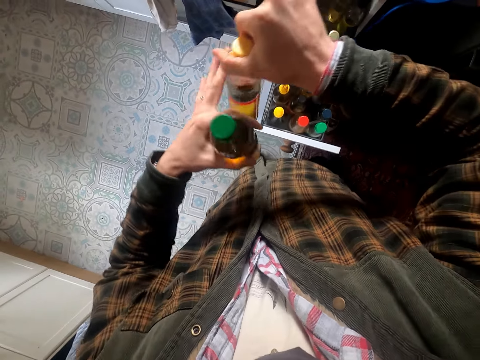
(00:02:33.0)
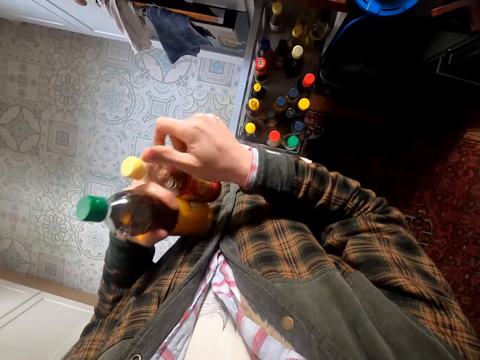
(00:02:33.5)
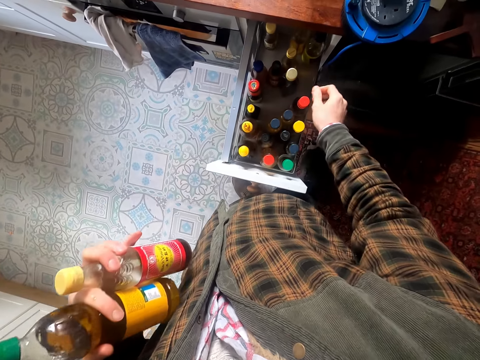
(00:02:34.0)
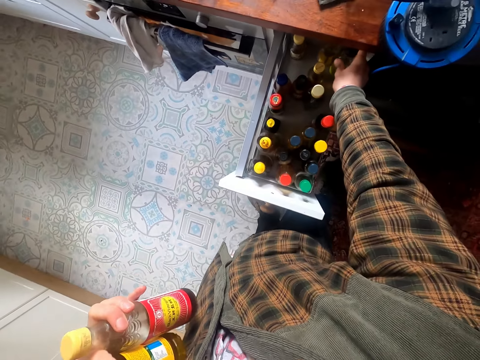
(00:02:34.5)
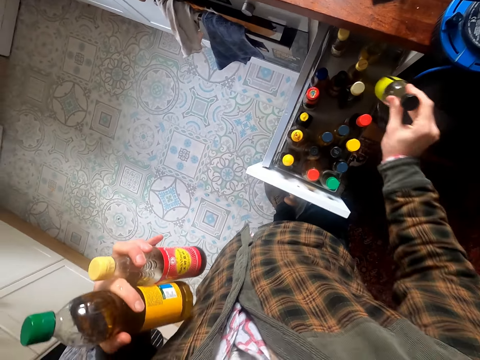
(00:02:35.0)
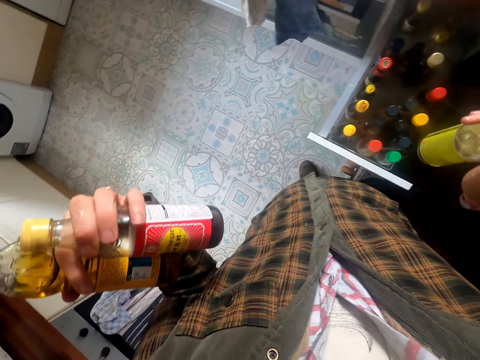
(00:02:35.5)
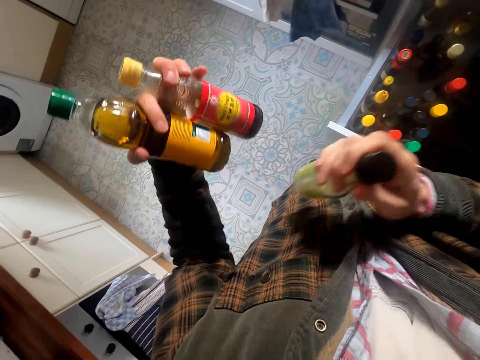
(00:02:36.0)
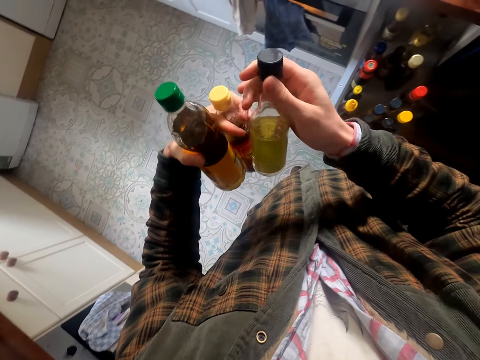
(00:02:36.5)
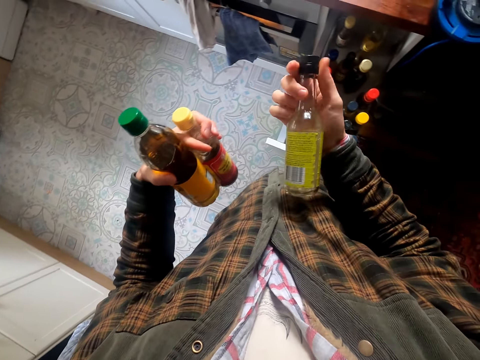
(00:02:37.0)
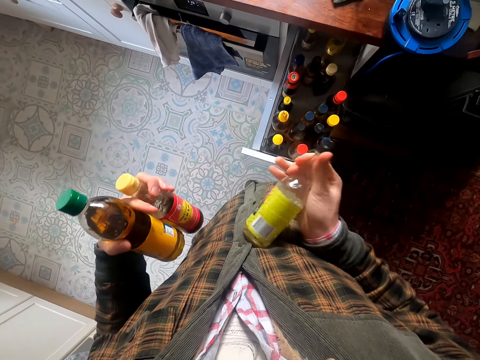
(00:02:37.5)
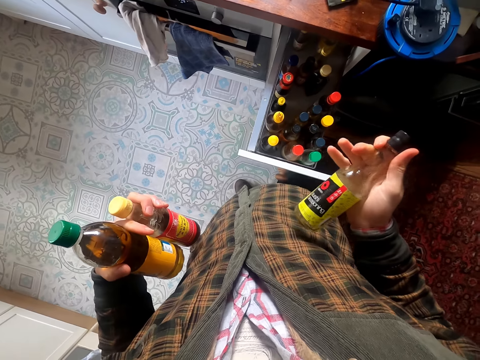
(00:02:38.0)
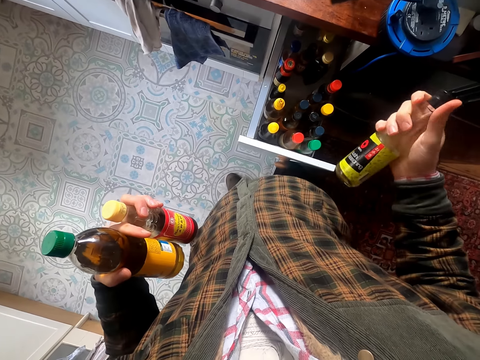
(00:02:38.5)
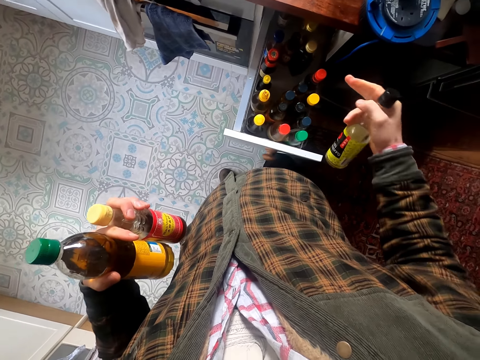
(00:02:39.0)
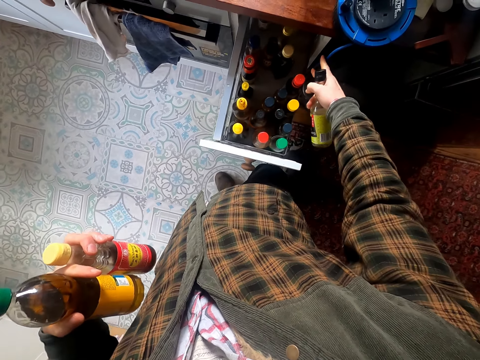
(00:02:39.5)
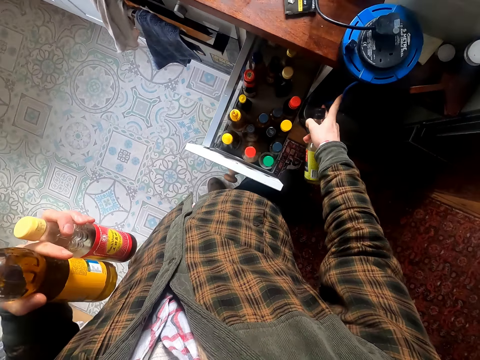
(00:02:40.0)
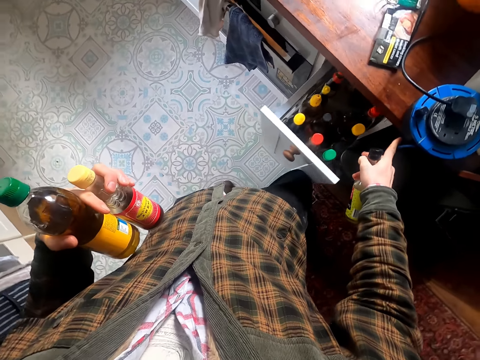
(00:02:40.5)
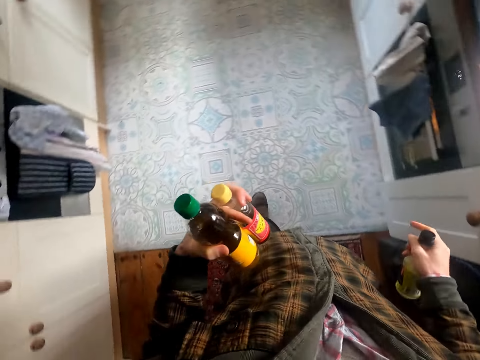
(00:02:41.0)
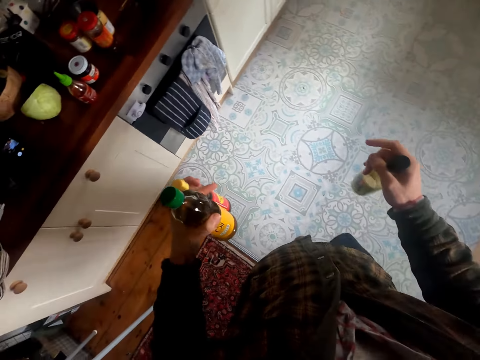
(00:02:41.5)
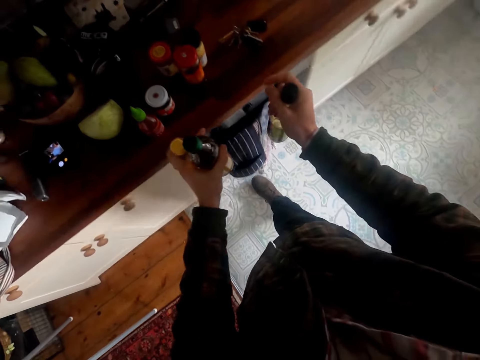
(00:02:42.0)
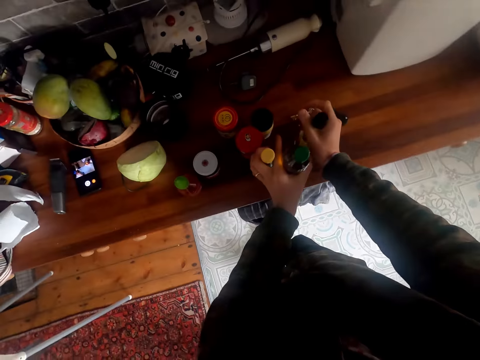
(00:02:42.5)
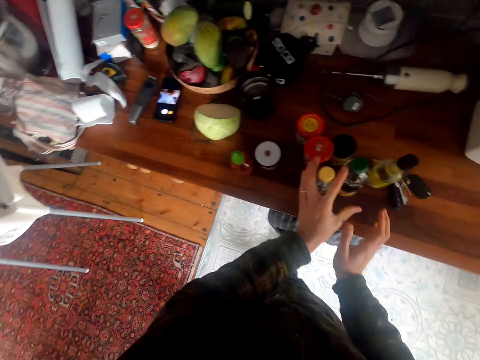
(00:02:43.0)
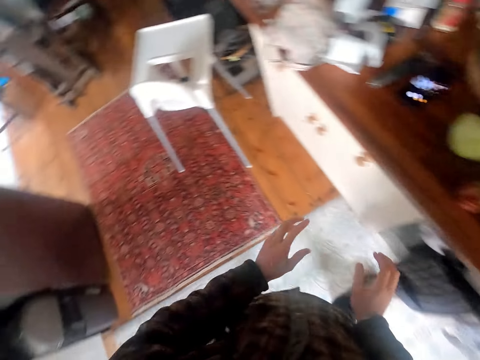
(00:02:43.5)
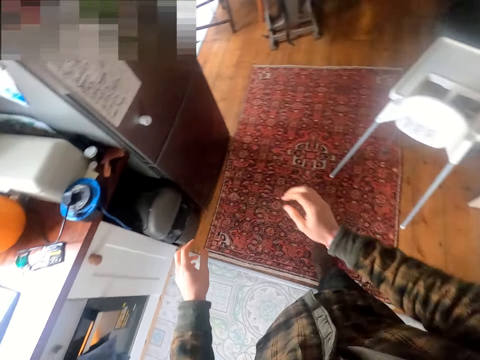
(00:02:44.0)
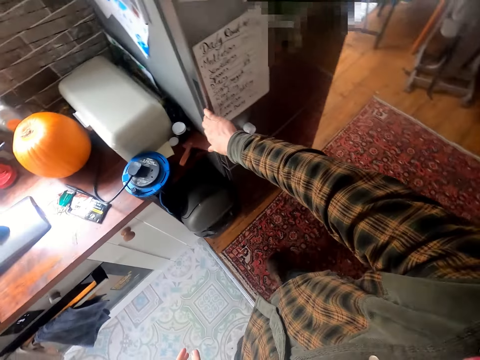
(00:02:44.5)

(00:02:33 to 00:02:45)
The camera wearer closes the cabinet. They place the bottles on the counter.

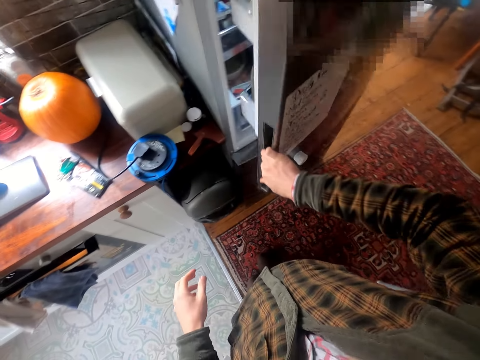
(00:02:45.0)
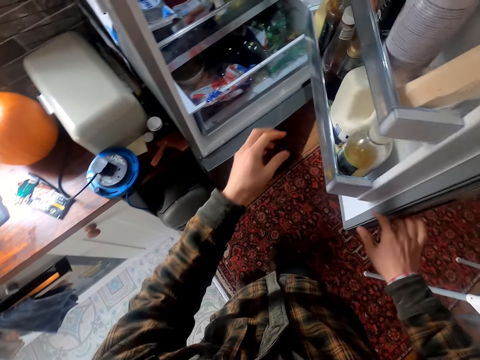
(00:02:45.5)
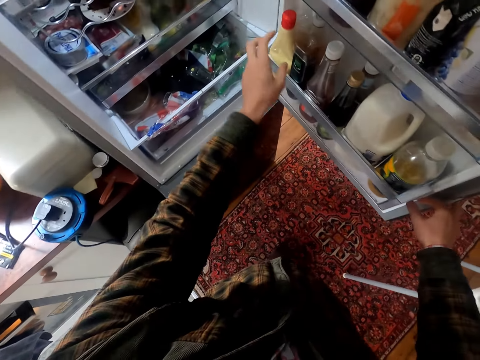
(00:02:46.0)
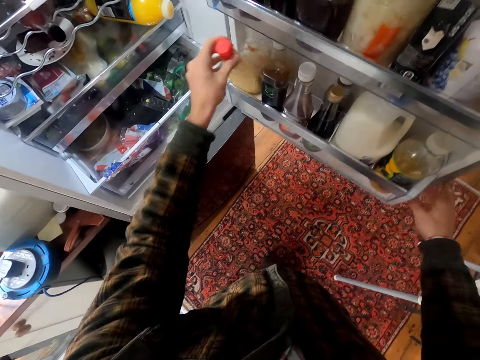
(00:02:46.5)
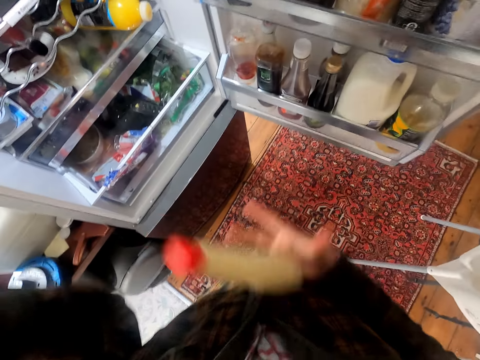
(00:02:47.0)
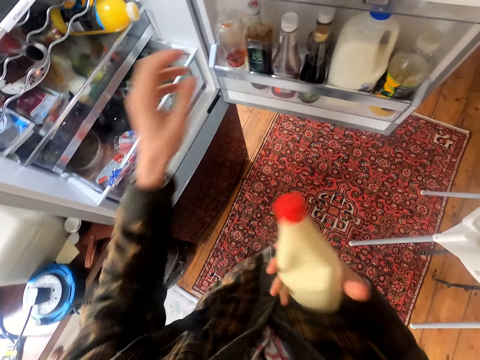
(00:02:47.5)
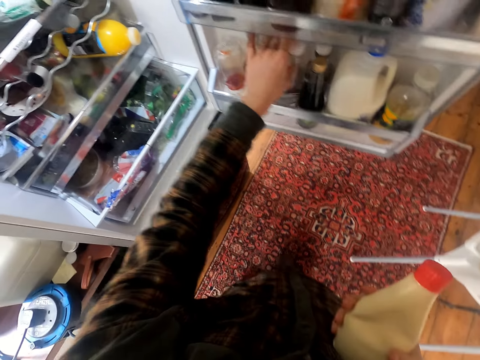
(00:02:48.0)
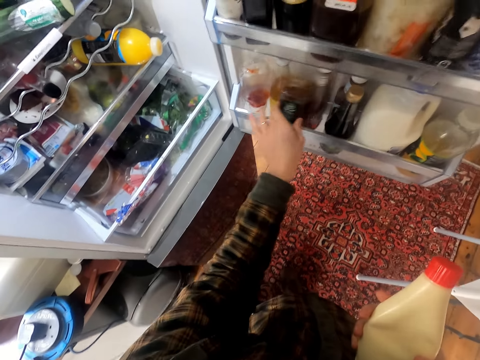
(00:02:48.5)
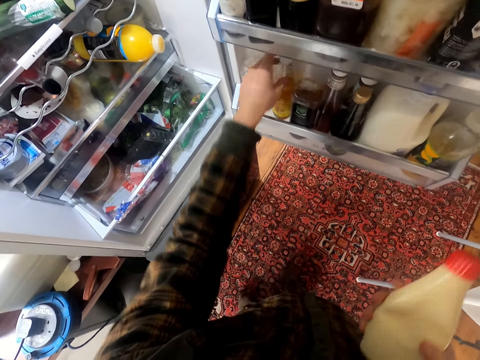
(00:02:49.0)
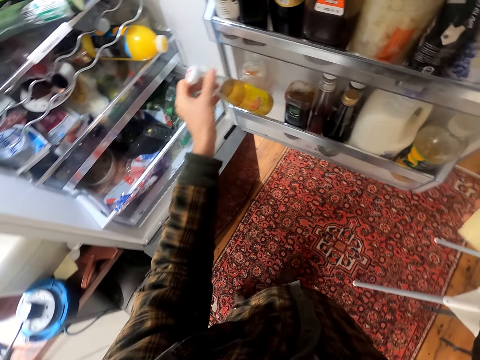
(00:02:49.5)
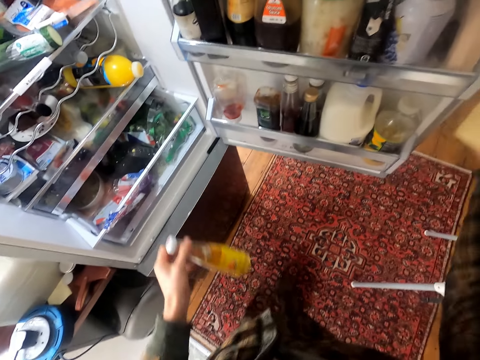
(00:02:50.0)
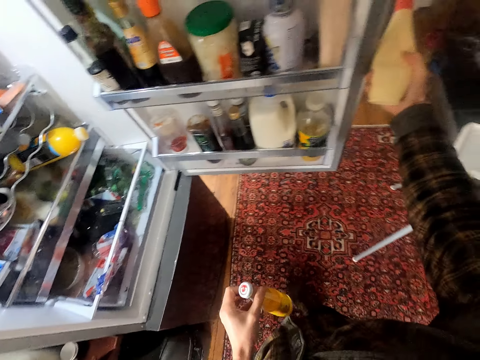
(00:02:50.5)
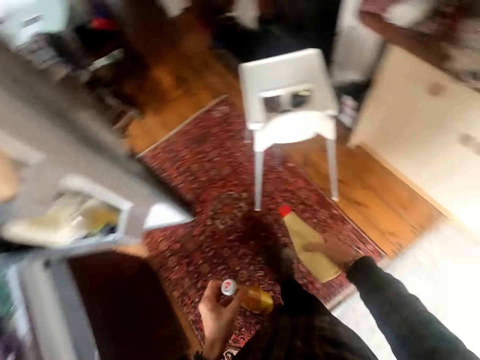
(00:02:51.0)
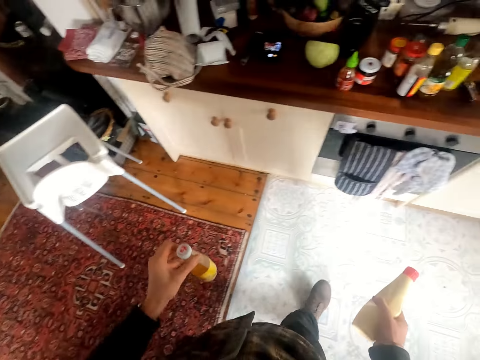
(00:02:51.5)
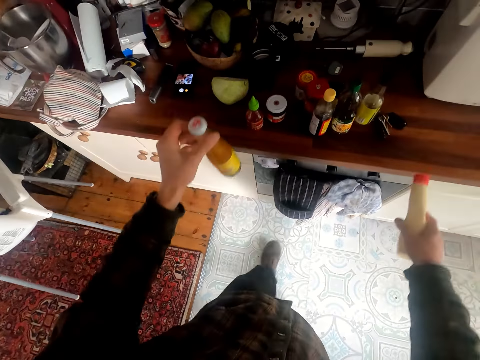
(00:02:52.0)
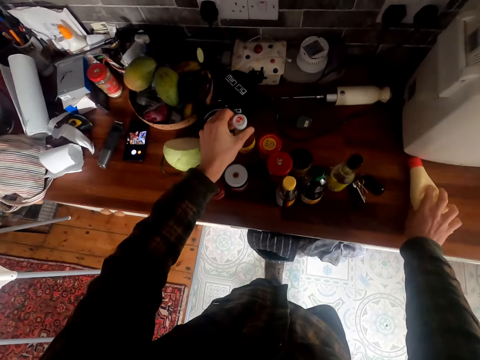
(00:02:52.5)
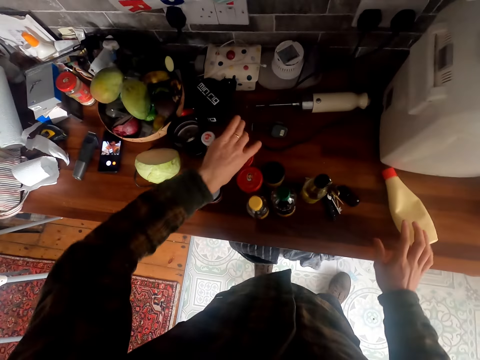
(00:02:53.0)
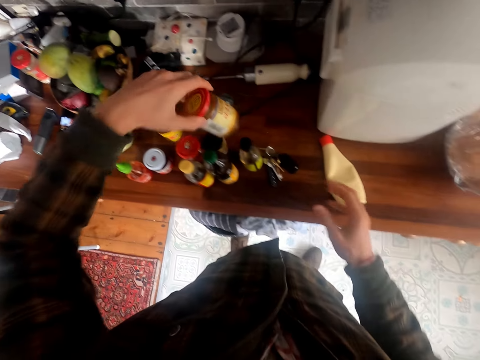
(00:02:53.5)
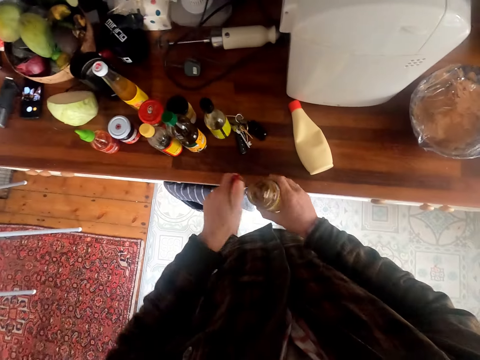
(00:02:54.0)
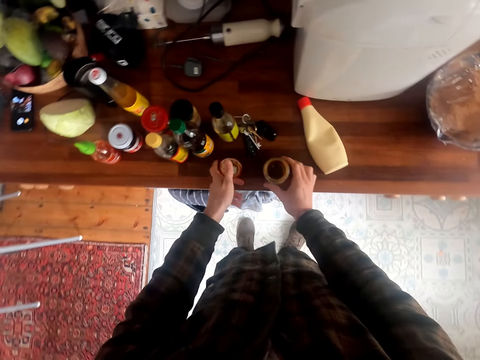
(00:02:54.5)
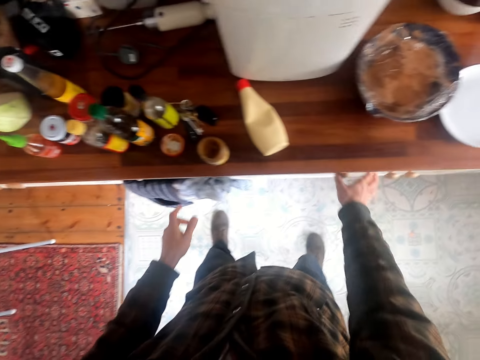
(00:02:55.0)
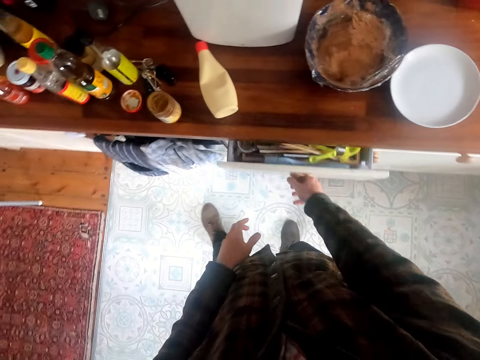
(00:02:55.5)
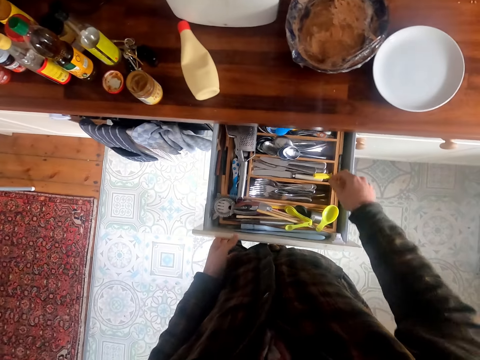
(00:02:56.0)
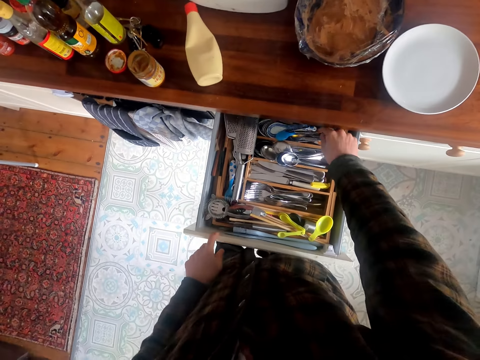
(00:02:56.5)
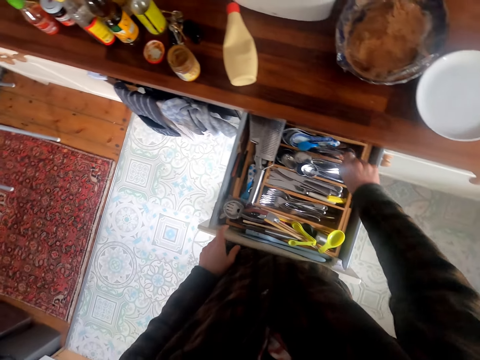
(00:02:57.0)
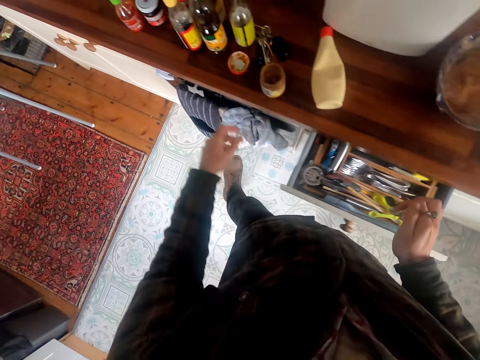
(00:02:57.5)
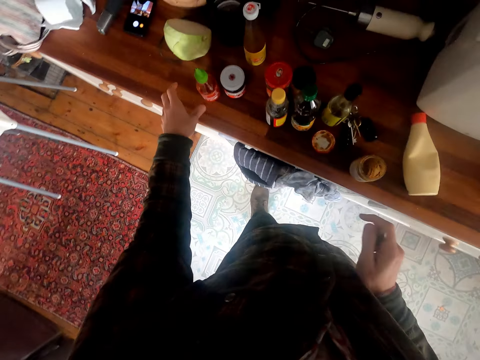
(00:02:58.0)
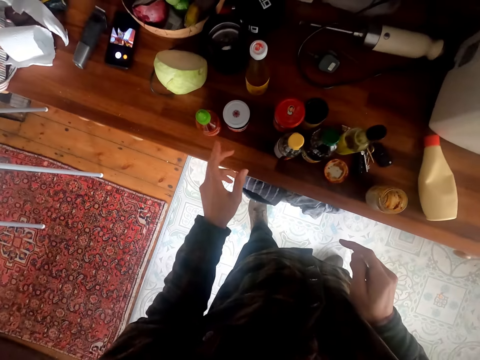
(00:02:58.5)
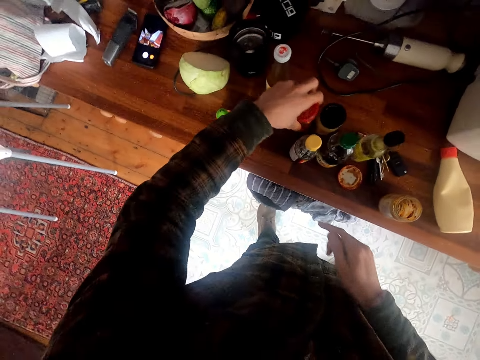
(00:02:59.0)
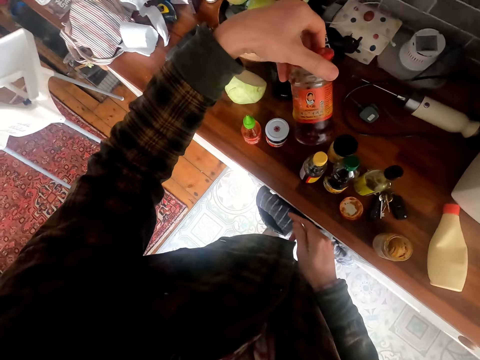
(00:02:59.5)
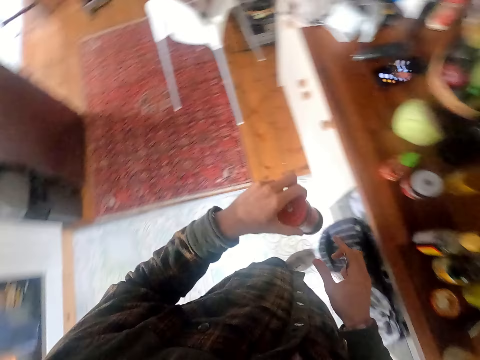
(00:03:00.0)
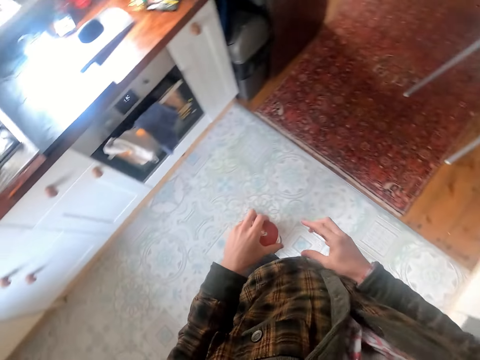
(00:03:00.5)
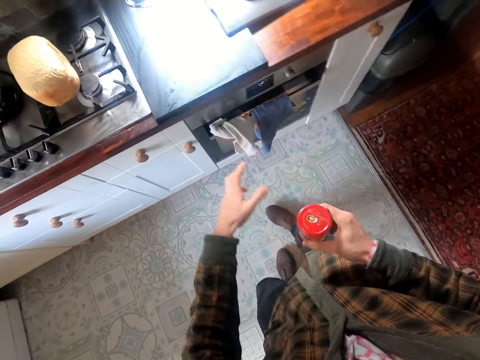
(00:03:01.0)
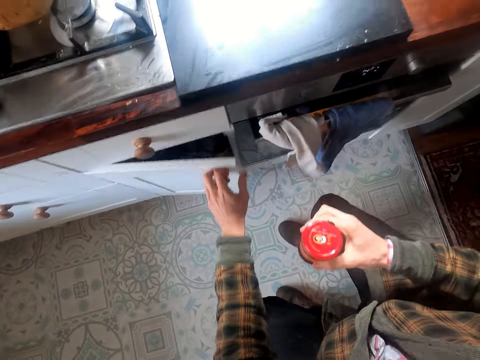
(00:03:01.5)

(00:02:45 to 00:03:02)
The camera wearer opens the fridge. They pick up a bottle from the fridge. They pick up another bottle from the fridge. They close the fridge. They put the bottles on the counter. They pick up a container of spice from the counter. They open the container of spice. They place the container on the counter. They open the drawer. They take a spoon from the drawer. They close the drawer. They pick up a container of spice from the counter.
